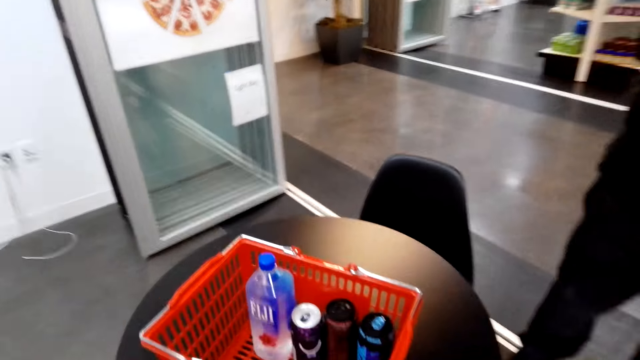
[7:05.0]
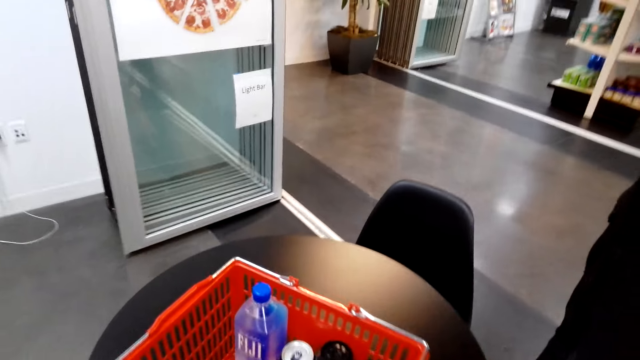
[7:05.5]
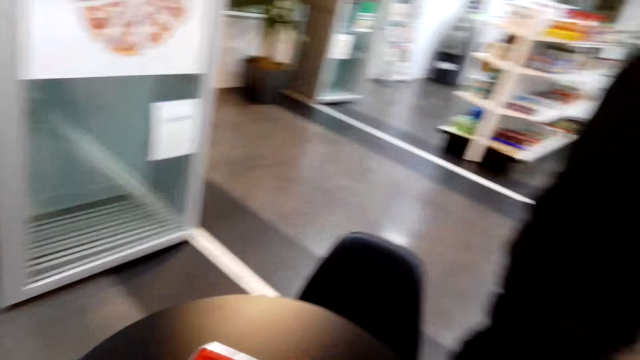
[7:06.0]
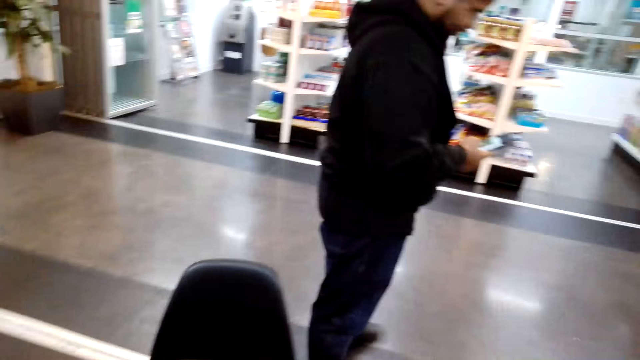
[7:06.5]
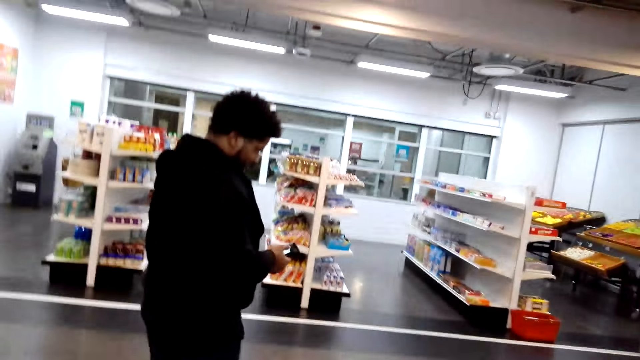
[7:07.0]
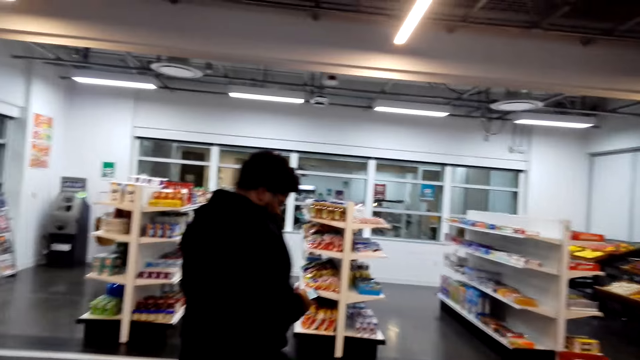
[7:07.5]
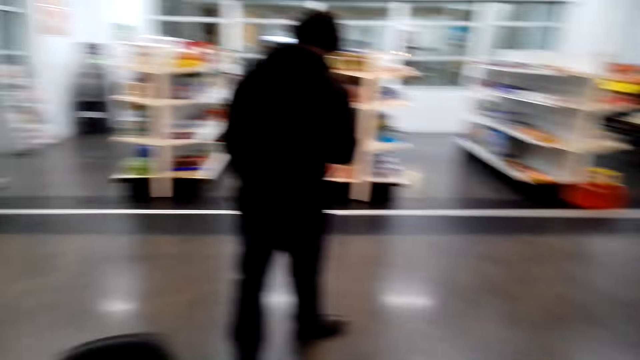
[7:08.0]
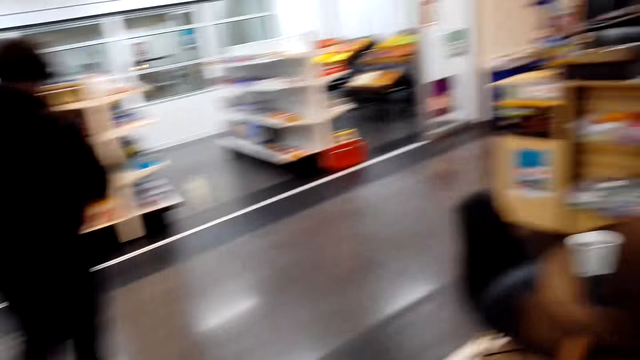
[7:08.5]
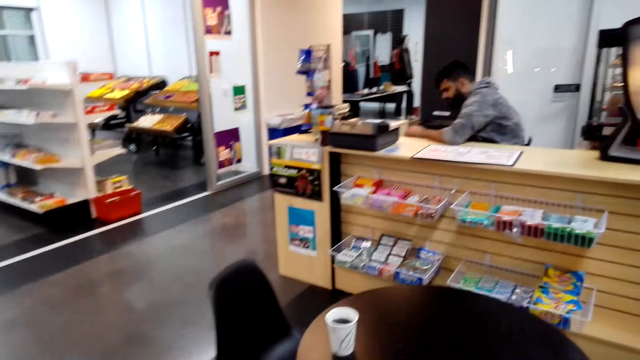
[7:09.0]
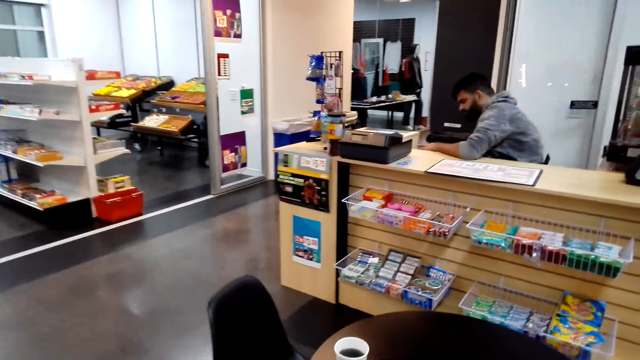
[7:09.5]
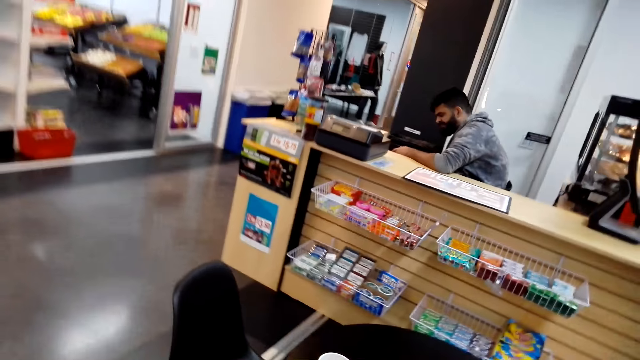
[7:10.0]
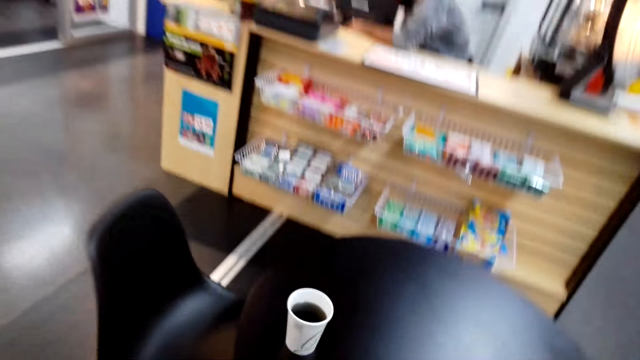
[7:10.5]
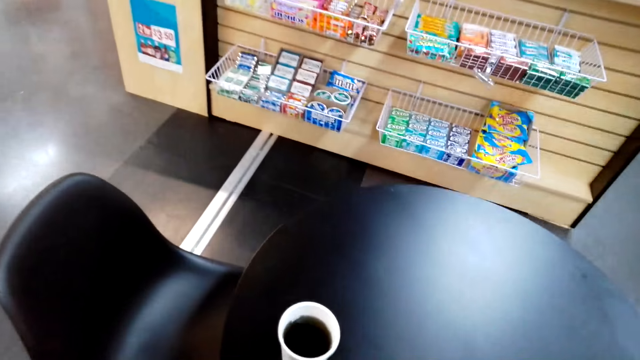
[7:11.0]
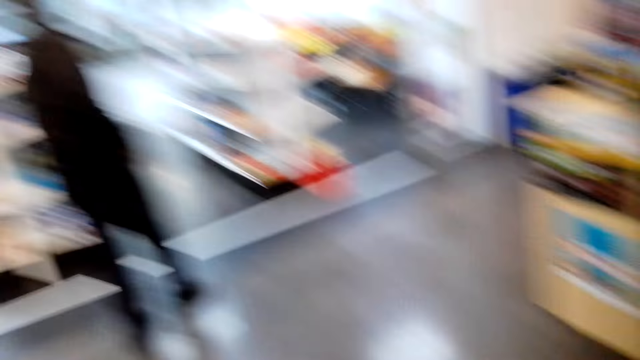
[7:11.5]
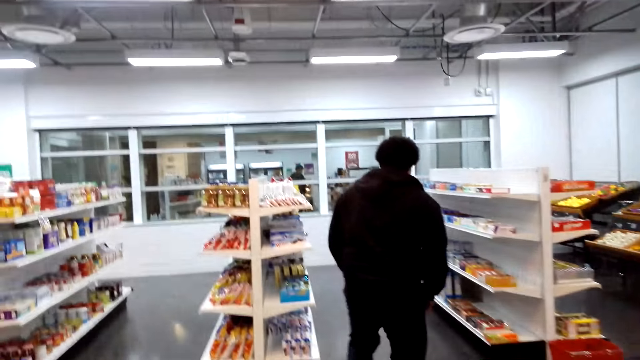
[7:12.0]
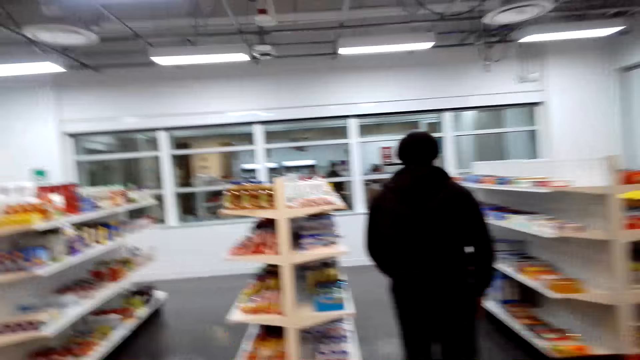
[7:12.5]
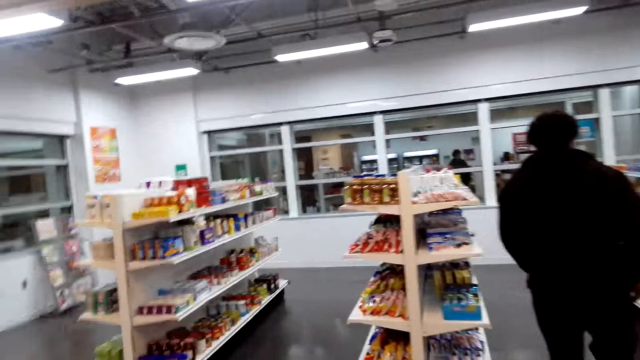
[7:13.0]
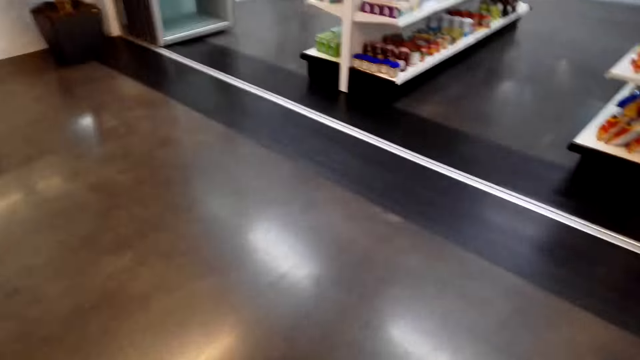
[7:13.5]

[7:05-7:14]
A man scrolls on his phone. The man walks.

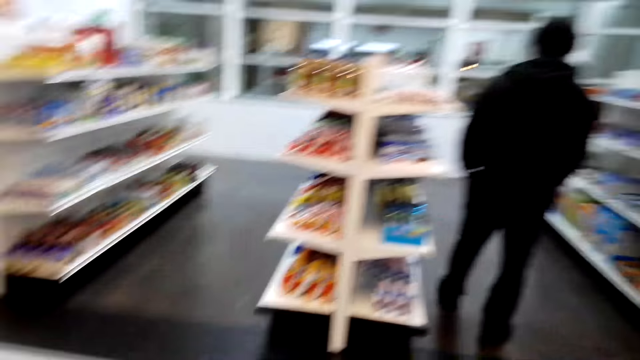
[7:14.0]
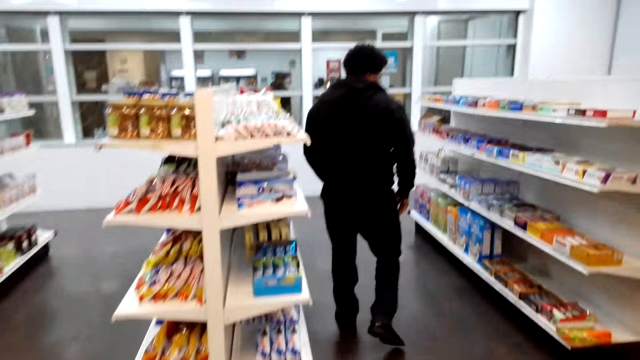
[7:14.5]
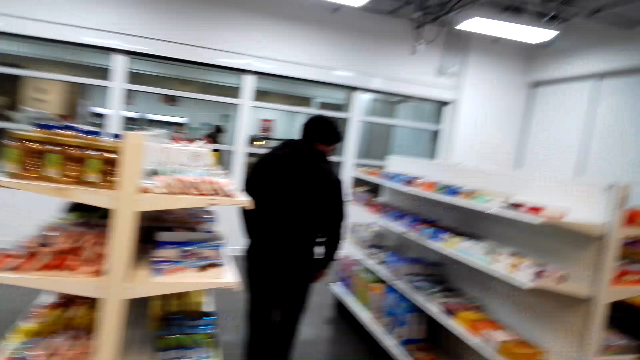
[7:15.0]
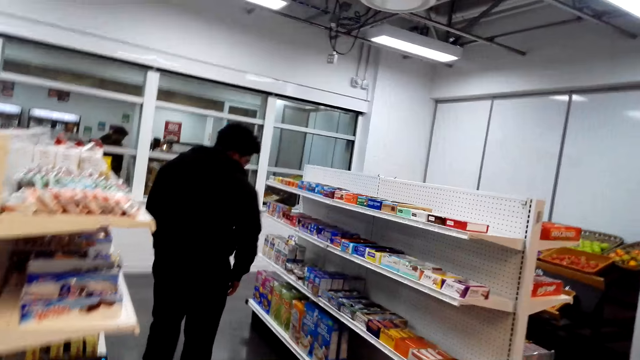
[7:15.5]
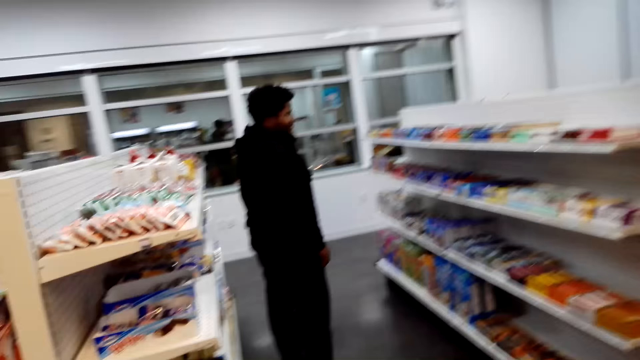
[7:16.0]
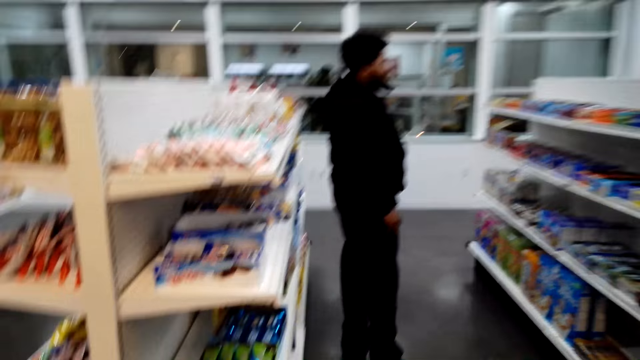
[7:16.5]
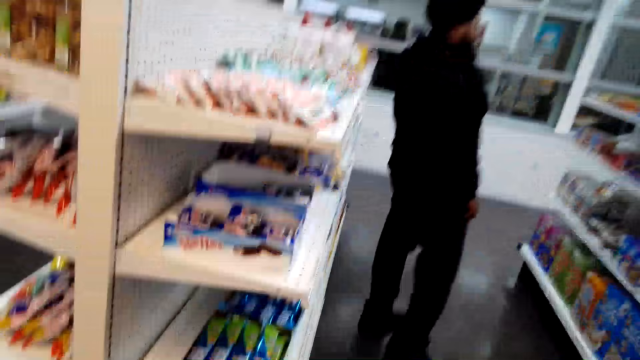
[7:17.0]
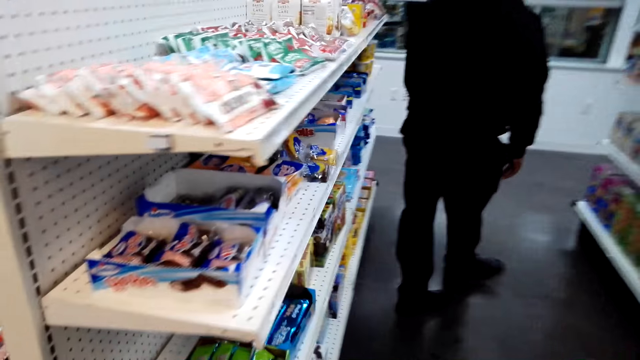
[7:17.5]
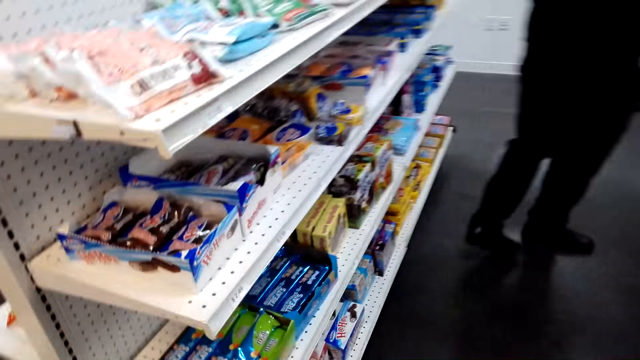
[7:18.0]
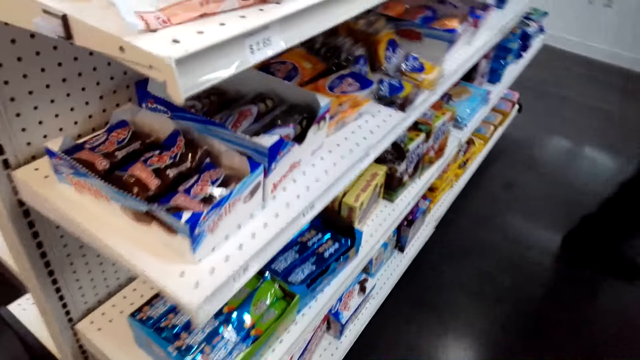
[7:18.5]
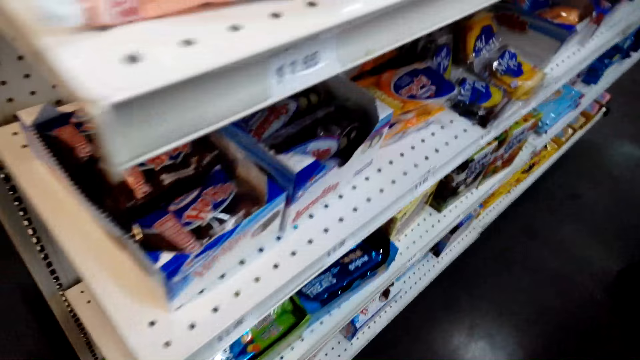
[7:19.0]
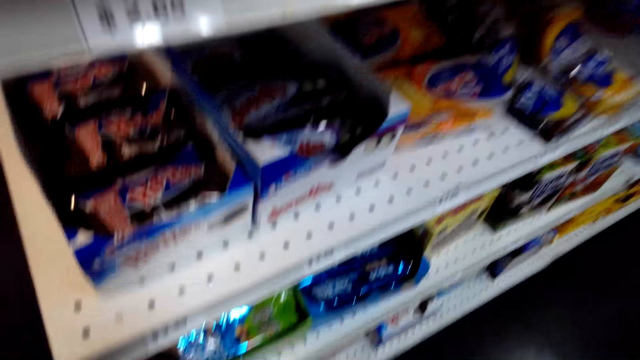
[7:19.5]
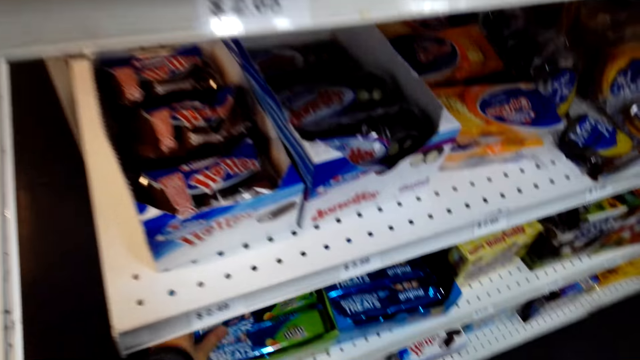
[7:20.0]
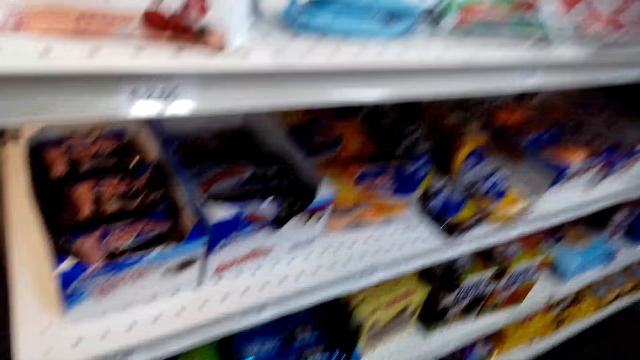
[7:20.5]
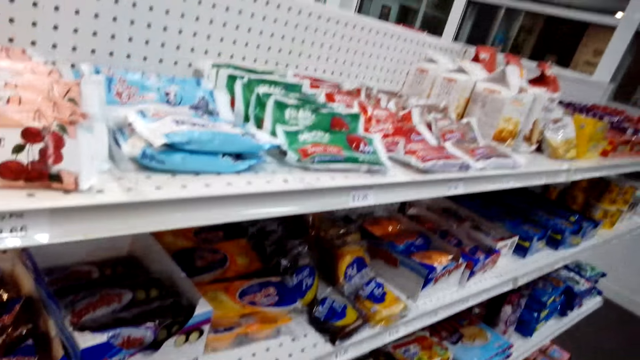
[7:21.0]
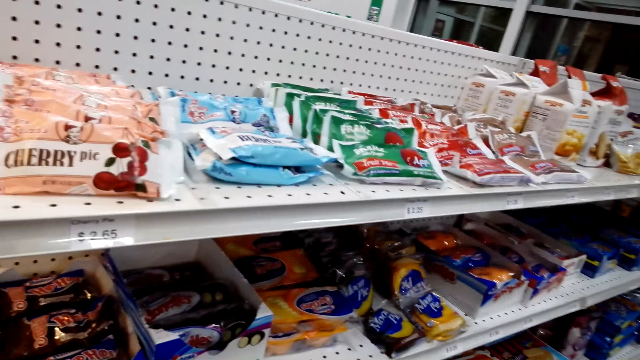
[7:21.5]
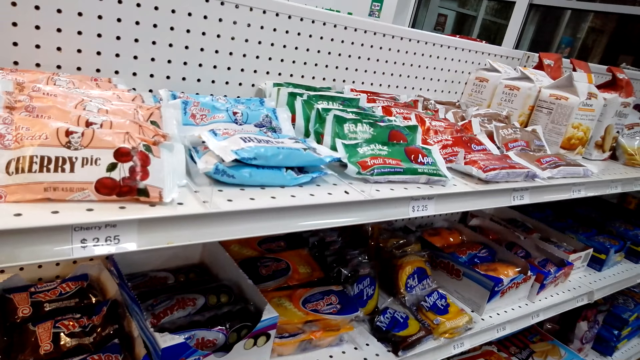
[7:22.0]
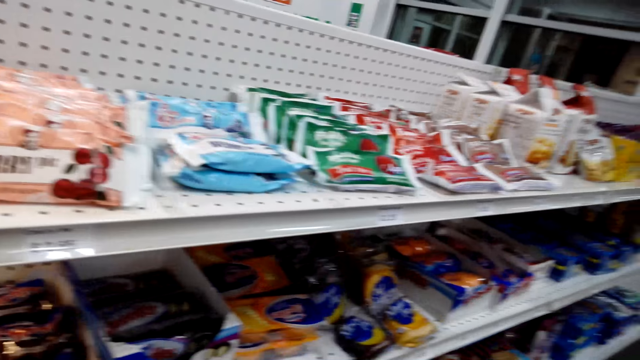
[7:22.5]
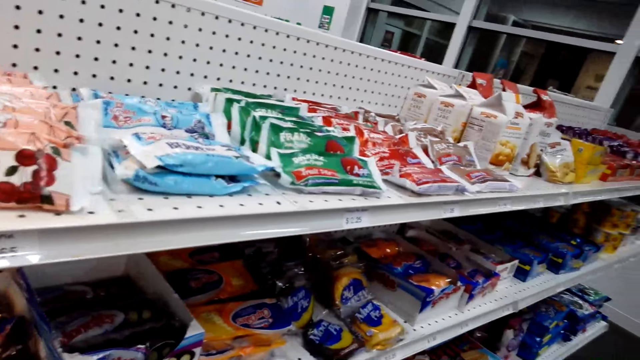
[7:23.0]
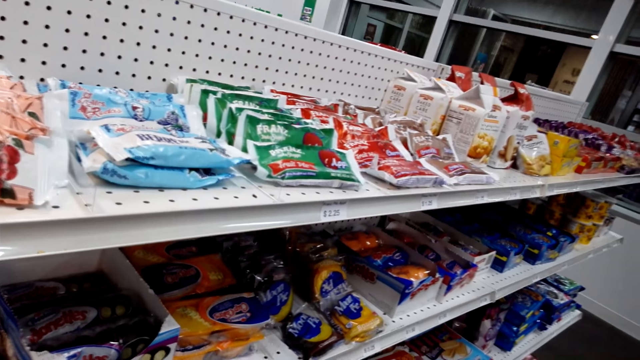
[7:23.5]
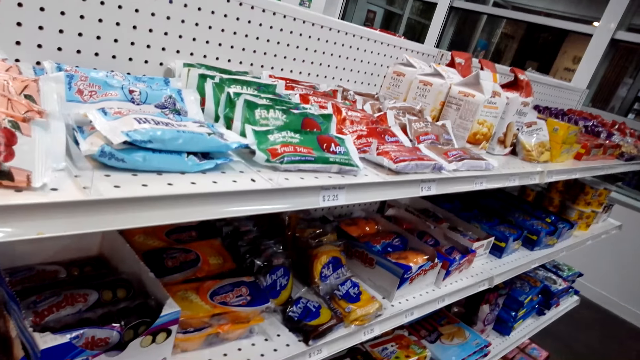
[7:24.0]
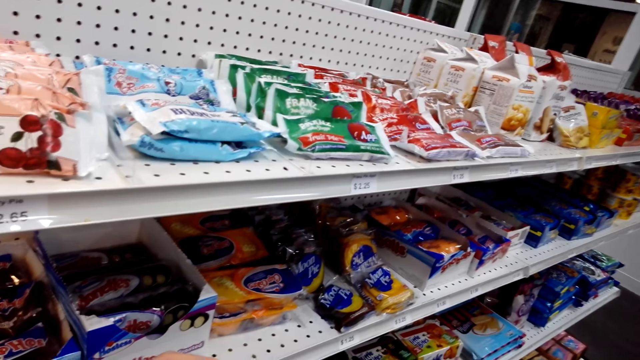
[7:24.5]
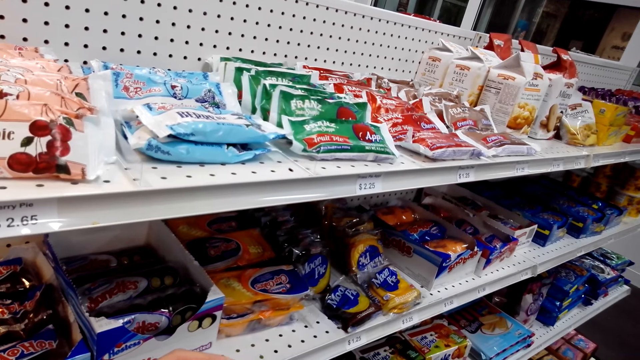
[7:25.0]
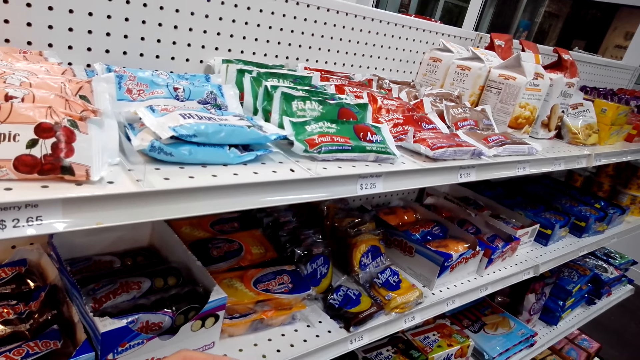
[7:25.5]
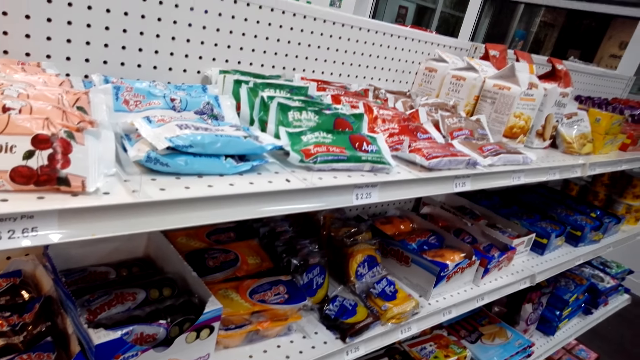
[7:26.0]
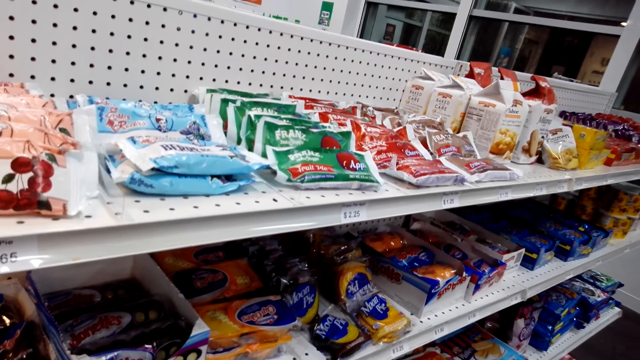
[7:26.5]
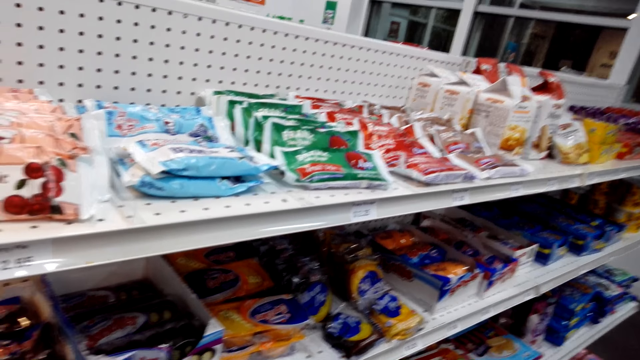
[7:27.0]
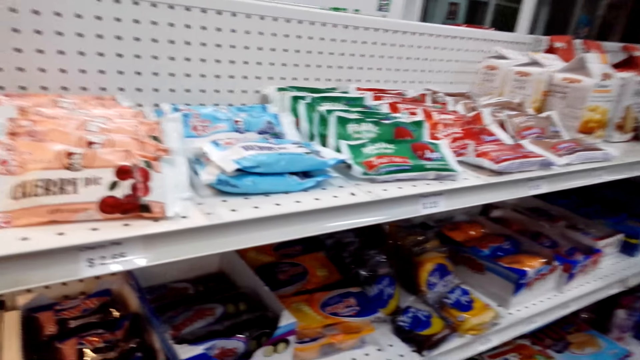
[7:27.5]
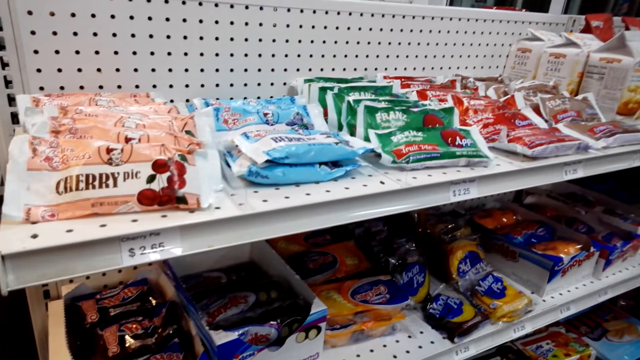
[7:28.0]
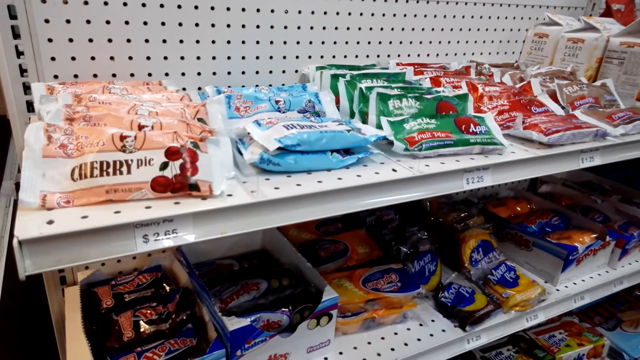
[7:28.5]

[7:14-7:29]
The camera wearer walks. A man stands. The camera wearer takes treats from the shelf. They look at the treats.
